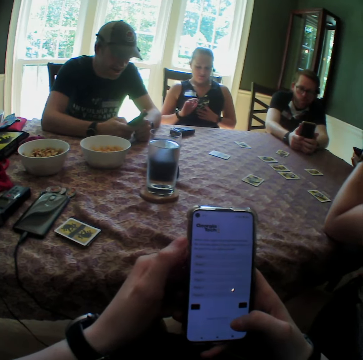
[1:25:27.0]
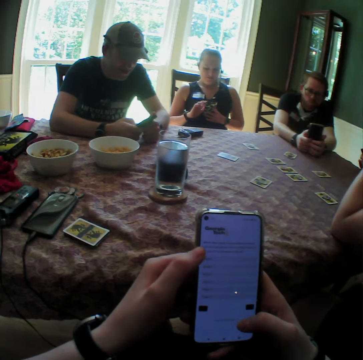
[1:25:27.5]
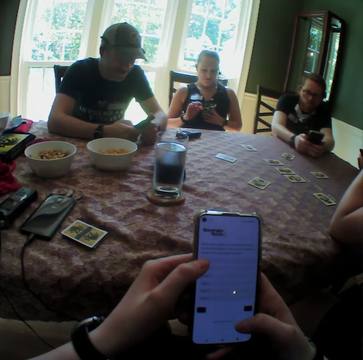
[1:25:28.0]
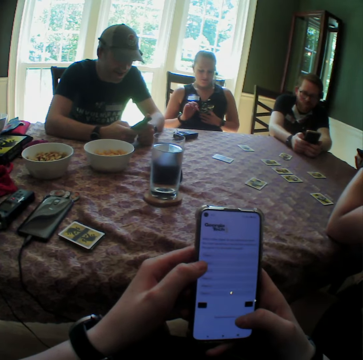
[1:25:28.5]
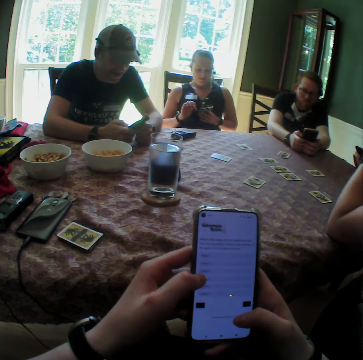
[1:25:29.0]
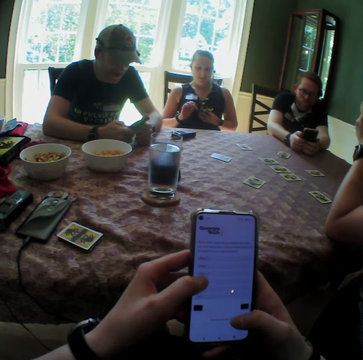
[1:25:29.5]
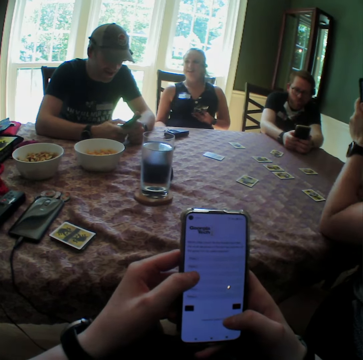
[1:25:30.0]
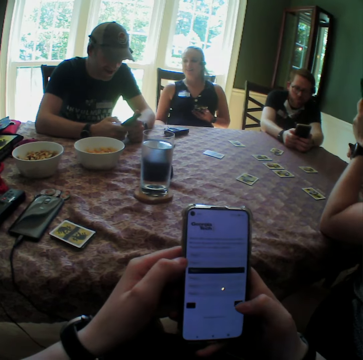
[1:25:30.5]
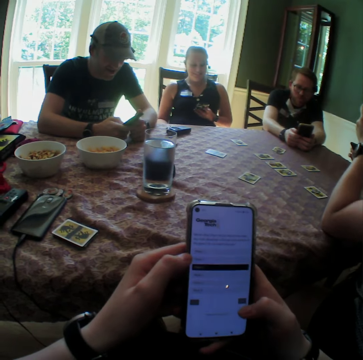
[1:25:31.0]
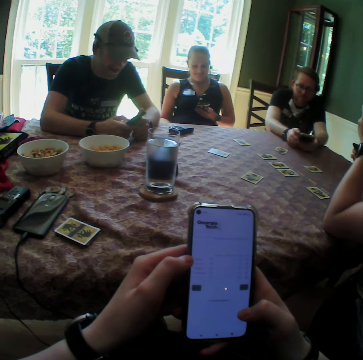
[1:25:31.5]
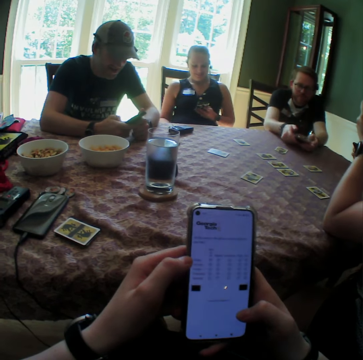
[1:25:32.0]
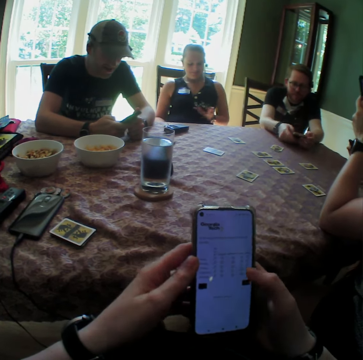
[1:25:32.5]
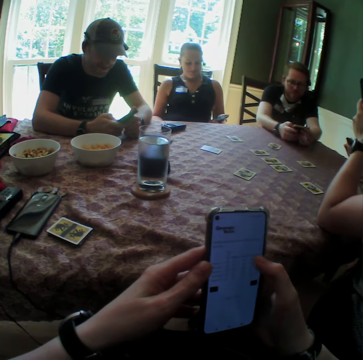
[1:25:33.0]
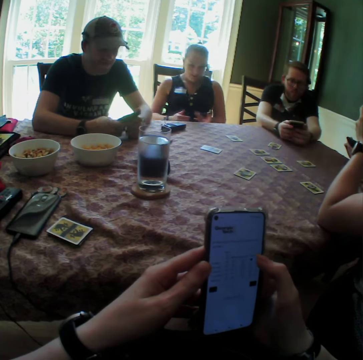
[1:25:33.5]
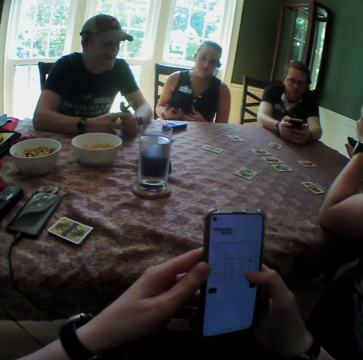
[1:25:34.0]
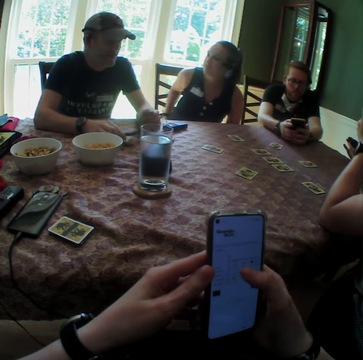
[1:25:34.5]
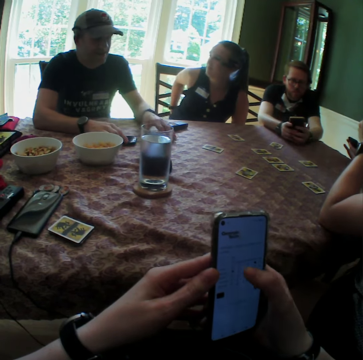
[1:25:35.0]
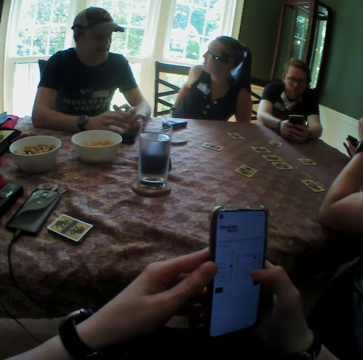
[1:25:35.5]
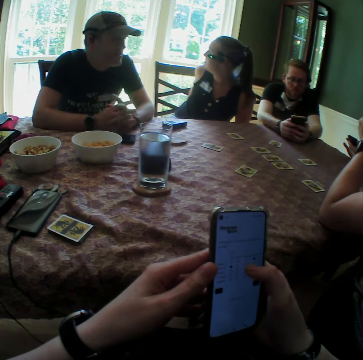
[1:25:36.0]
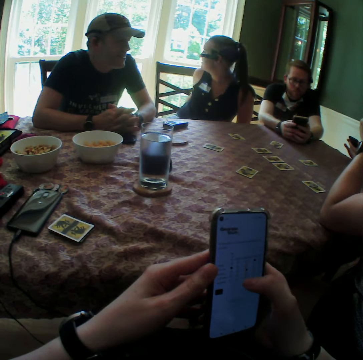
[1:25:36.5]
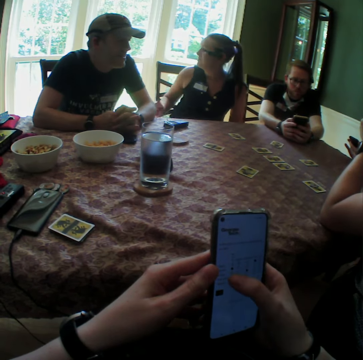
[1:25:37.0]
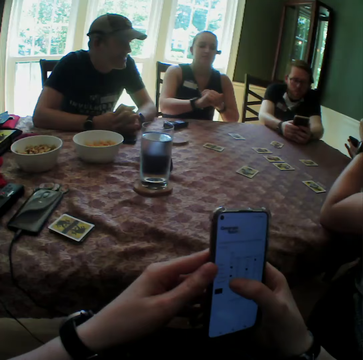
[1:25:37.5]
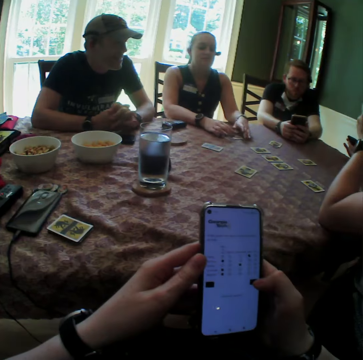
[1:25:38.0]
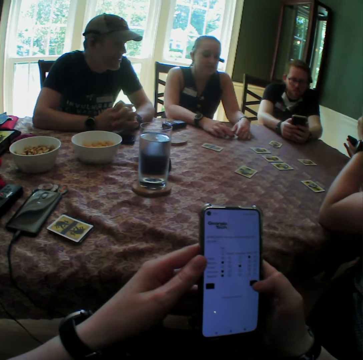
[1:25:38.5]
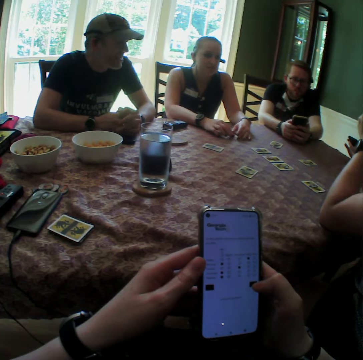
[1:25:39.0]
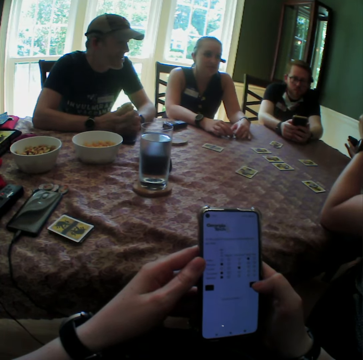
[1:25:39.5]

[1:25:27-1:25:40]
The camera wearer touches the phone. The woman puts her phone in her pocket with her right hand. The man drops his phone on the table with his right hand and moves a drink coaster on the table with his left hand. The woman places her hands on the card.

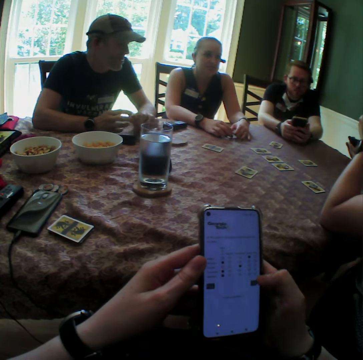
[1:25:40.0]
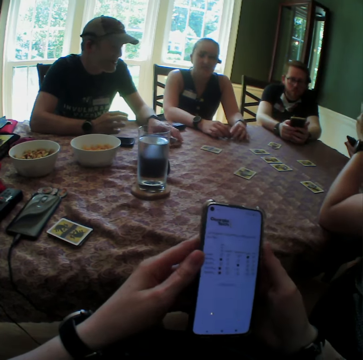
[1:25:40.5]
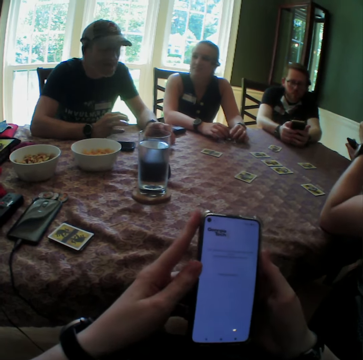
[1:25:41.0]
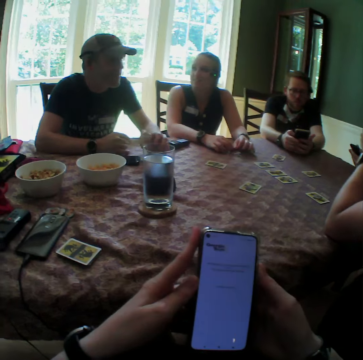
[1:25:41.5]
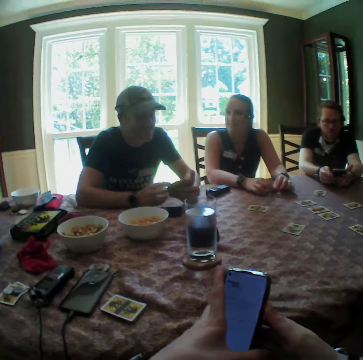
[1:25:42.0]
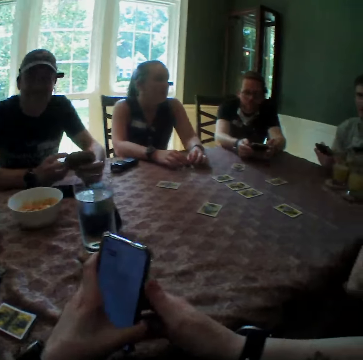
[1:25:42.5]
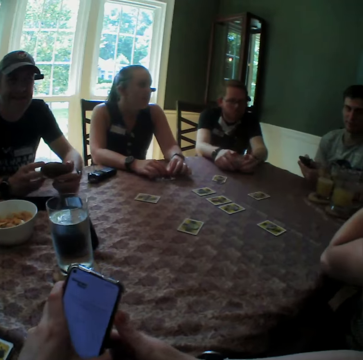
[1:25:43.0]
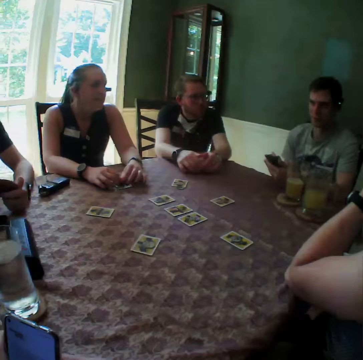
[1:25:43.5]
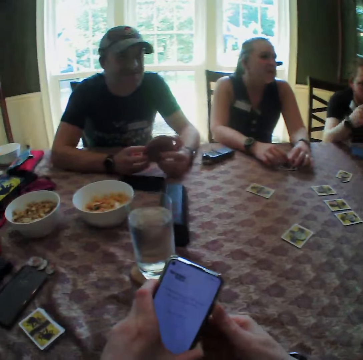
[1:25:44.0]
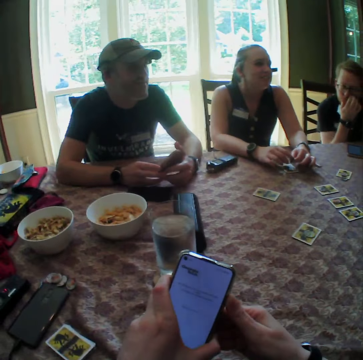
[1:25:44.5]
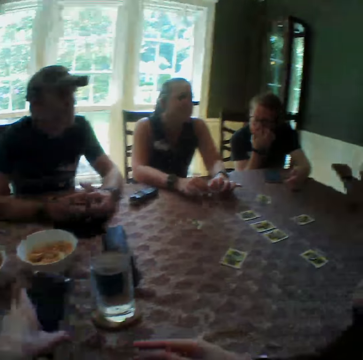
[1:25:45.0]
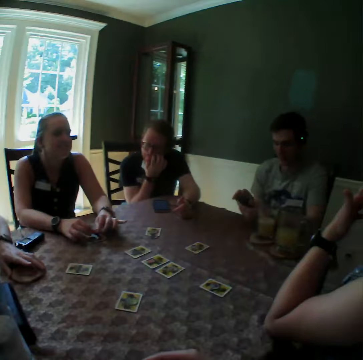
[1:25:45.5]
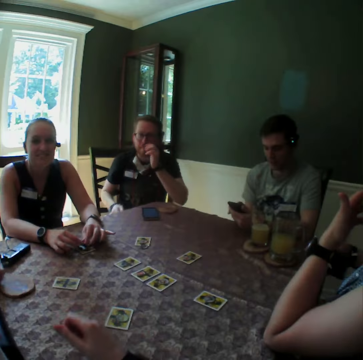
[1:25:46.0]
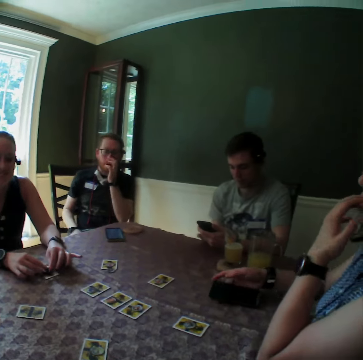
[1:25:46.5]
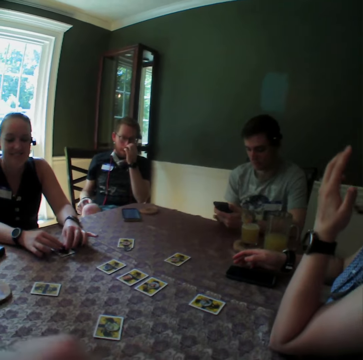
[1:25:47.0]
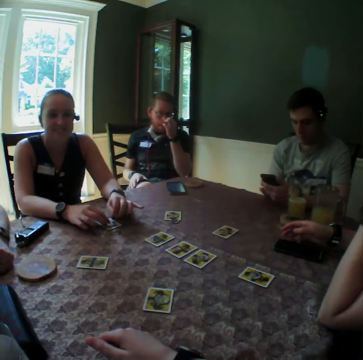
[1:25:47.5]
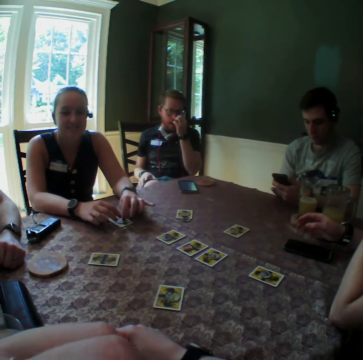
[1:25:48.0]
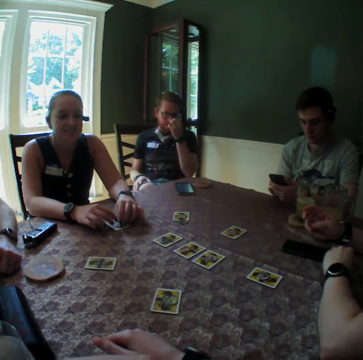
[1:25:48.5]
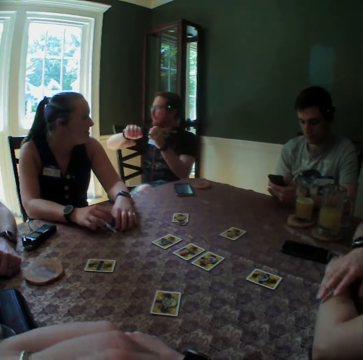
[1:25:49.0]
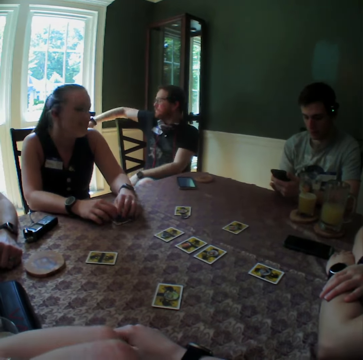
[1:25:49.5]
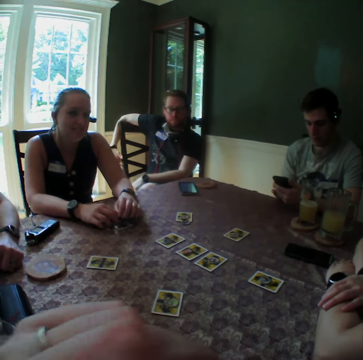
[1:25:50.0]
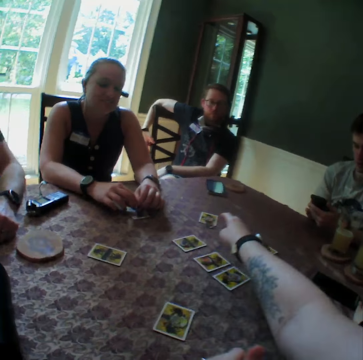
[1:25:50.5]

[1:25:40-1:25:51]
The man picks up the drink coaster from the table with his left hand. Another man drops his phone on the table with his hands. The first man turns the drink coaster in his hands. The camera wearer looks around. The first man drops the drink coaster on the table with his left hand. The camera wearer drops the cellphone on the table. A person operates the cellphone. Another woman drops her phone on the table with her right hand. The first woman hits the card with her hands.

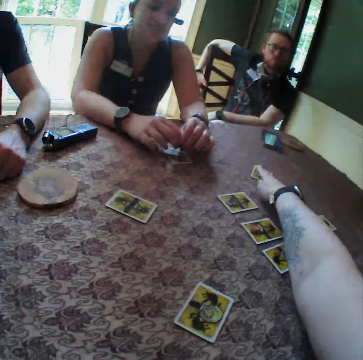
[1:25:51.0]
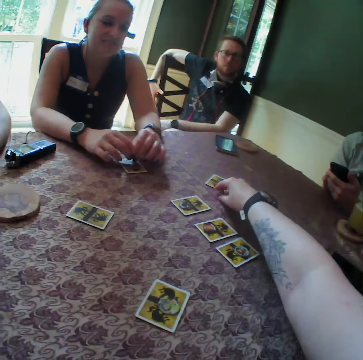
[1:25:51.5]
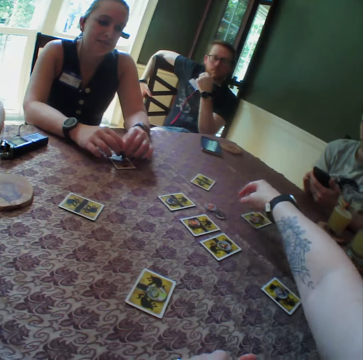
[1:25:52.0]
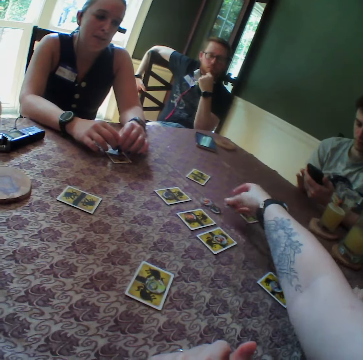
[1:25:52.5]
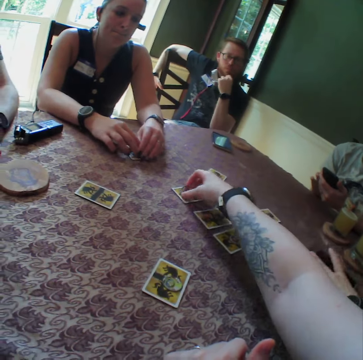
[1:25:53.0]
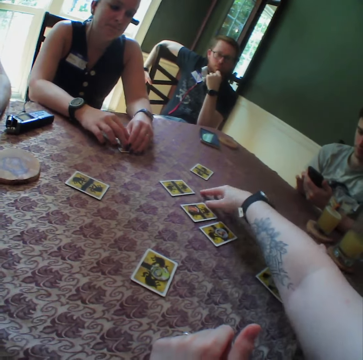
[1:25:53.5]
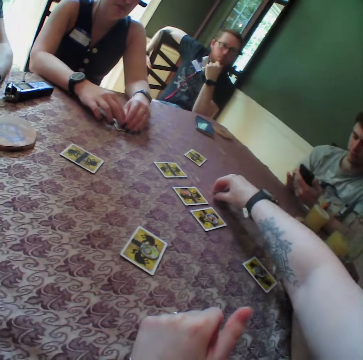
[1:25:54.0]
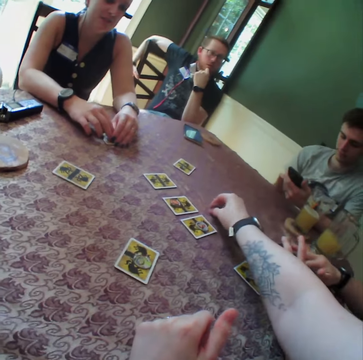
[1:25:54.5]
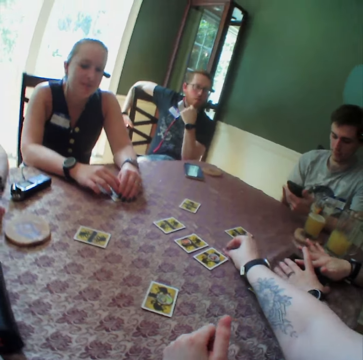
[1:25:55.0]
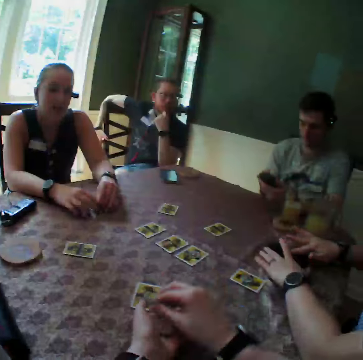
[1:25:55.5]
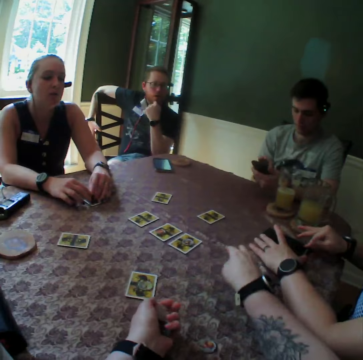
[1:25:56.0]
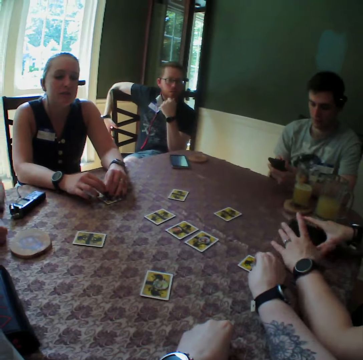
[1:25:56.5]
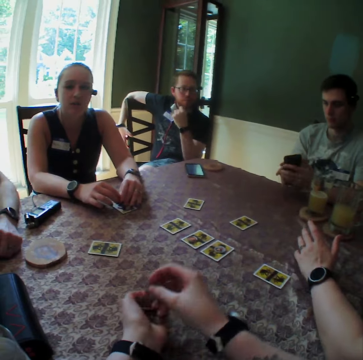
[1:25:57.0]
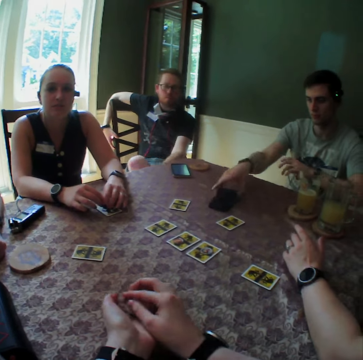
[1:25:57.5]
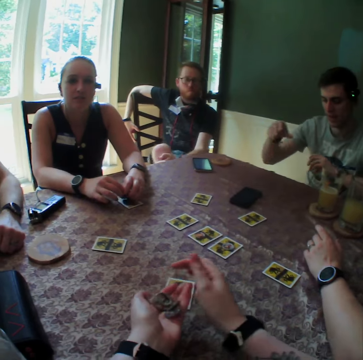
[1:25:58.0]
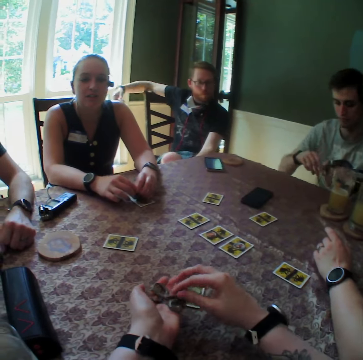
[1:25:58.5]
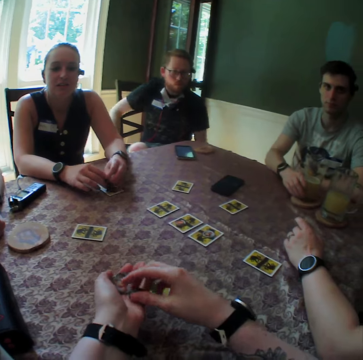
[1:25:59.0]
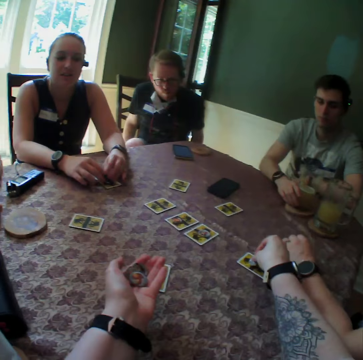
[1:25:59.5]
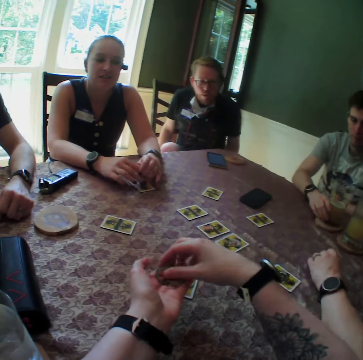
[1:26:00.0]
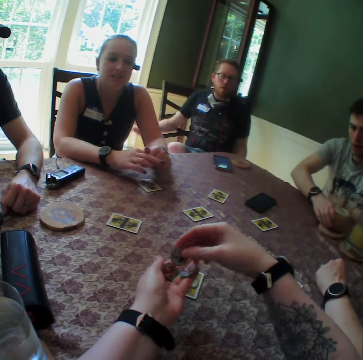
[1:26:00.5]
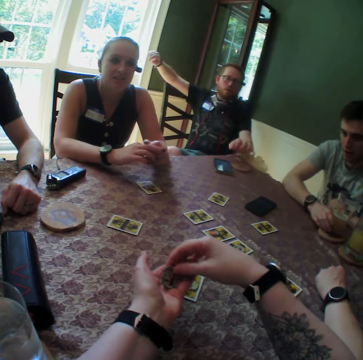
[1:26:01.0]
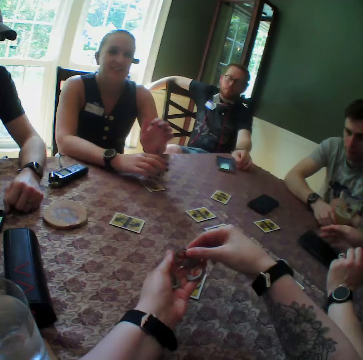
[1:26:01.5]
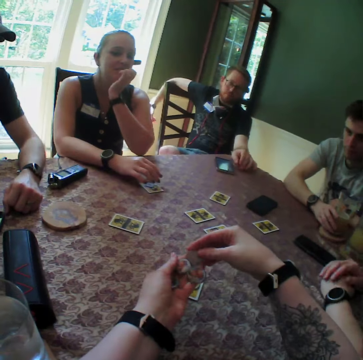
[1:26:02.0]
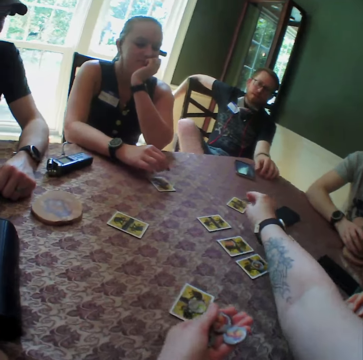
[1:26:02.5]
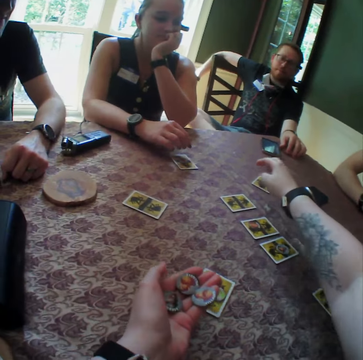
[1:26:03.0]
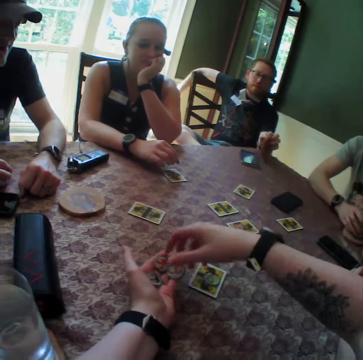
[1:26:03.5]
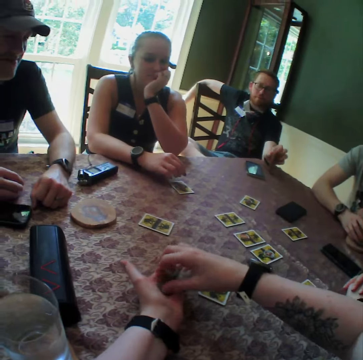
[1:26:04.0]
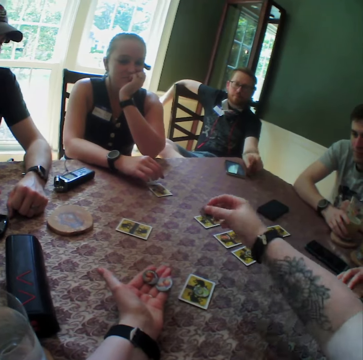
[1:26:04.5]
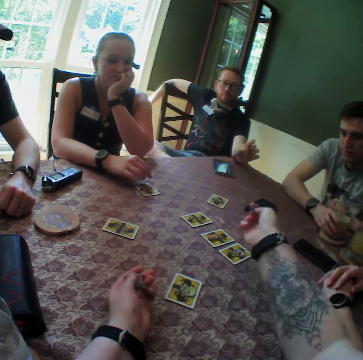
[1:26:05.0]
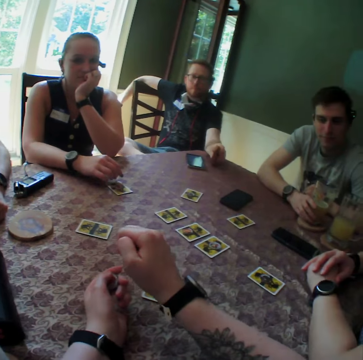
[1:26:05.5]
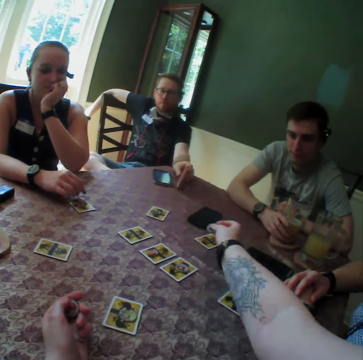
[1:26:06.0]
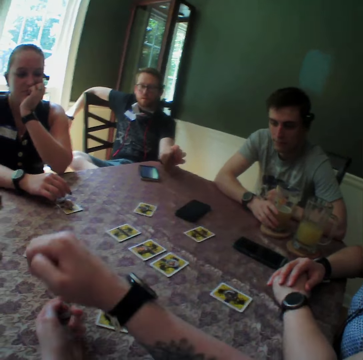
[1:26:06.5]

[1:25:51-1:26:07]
The camera wearer touches the cards on the table. She moves chips from the cards to the table with her right hand. The woman holds her phone with her left hand. A person operates the cellphone. The camera wearer picks up the chips from the table with her right hand. The woman cleans her phone with her right hand. The camera wearer puts the chips in her left hand. The man drops his phone on the table with his right hand. The camera wearer holds the tokens. She removes a chip from her left hand, places the chip on a card with her right hand, and selects a chip with her right hand. The other man places his left hand on a drink coaster. The camera wearer arranges the tokens on the table and places the chip on a card with her right hand. The other man picks up the drink coaster from the table with his left hand. The camera wearer selects a chip with her right hand and moves her right hand over the table. The other man plays with the drink coaster.
